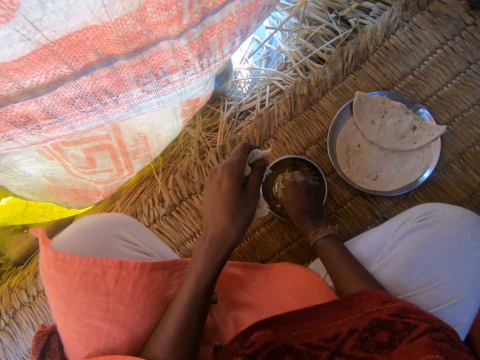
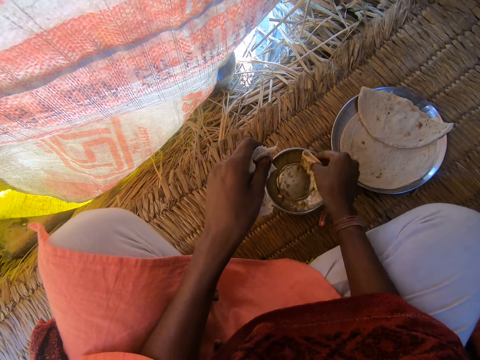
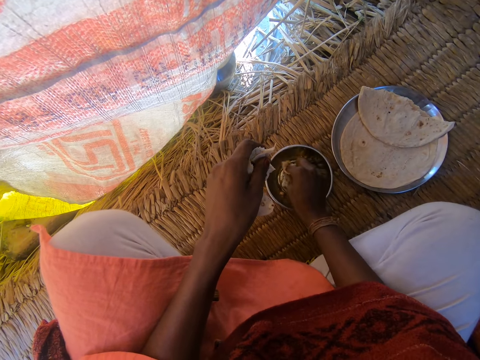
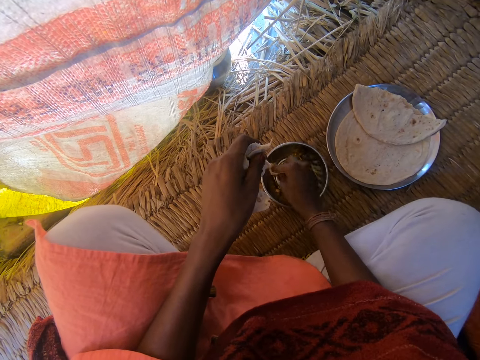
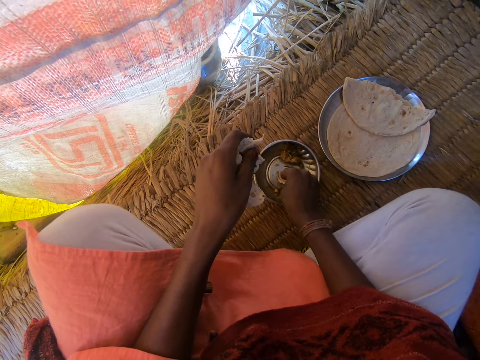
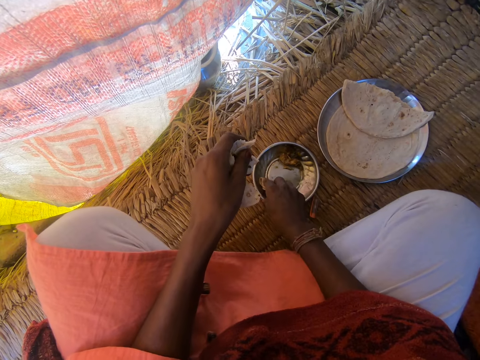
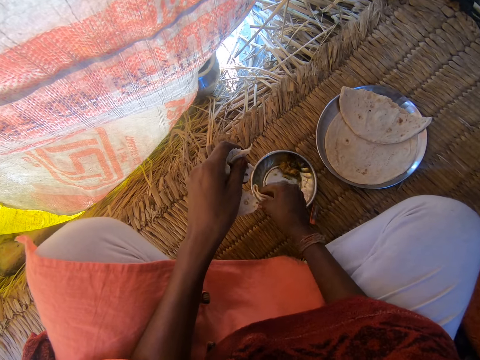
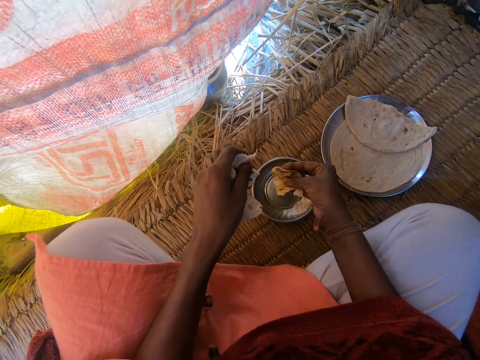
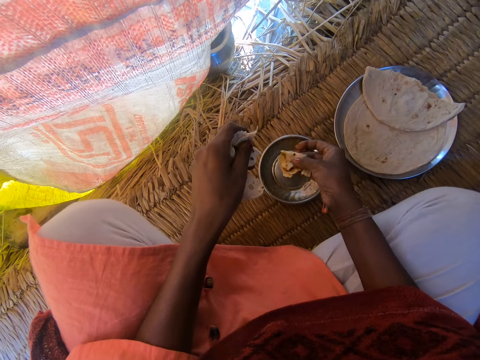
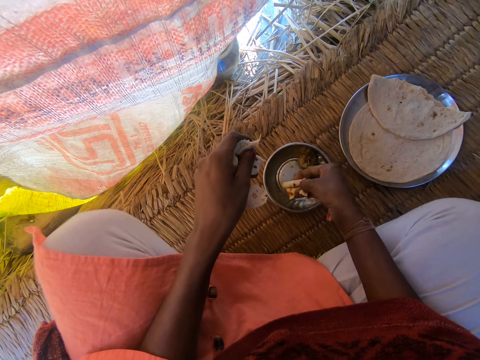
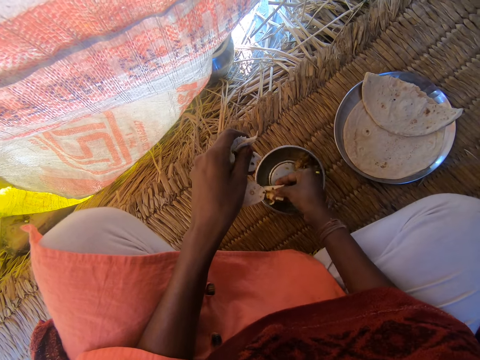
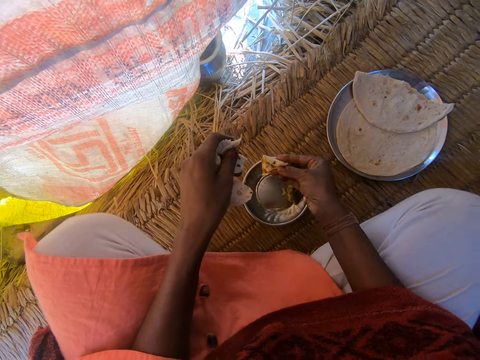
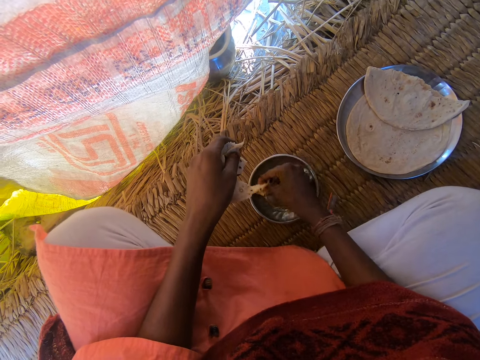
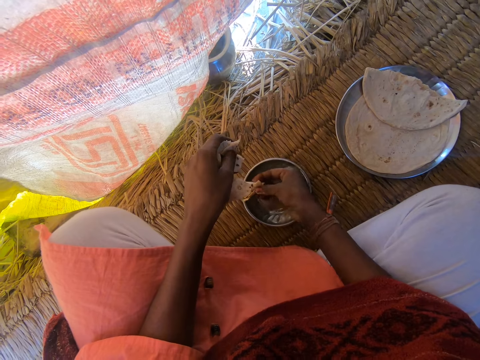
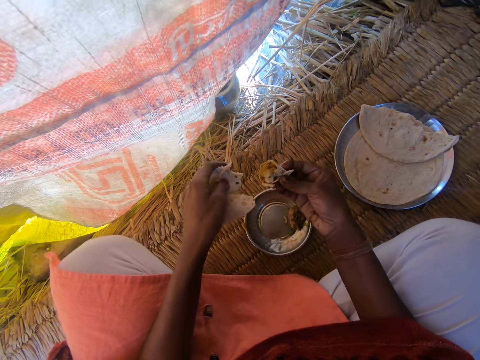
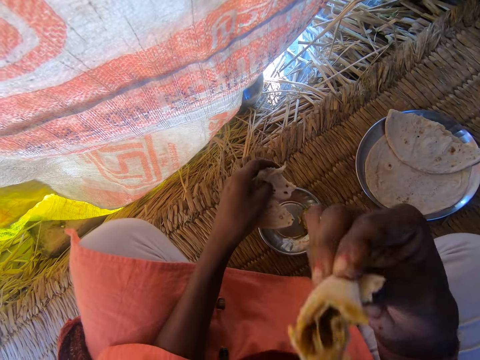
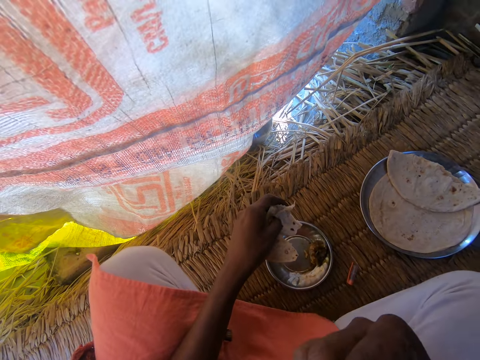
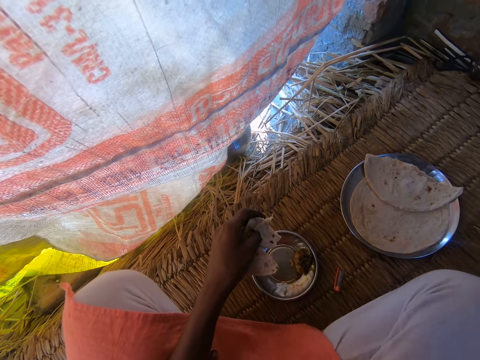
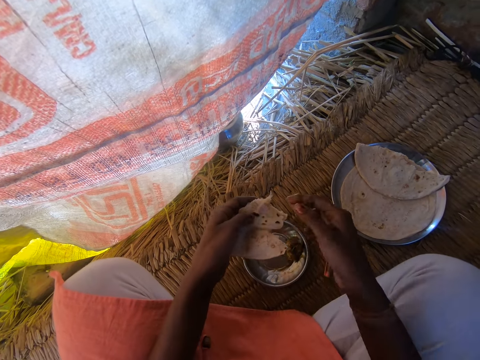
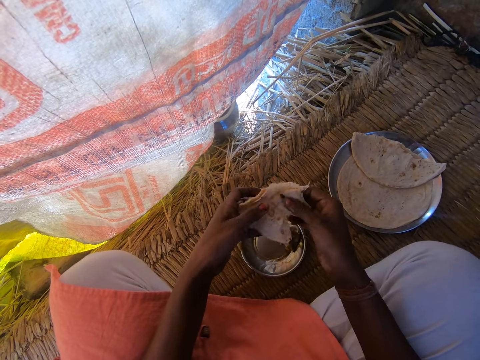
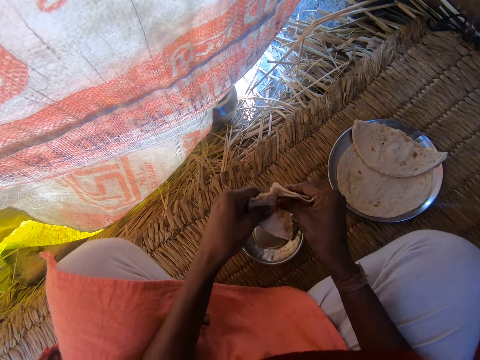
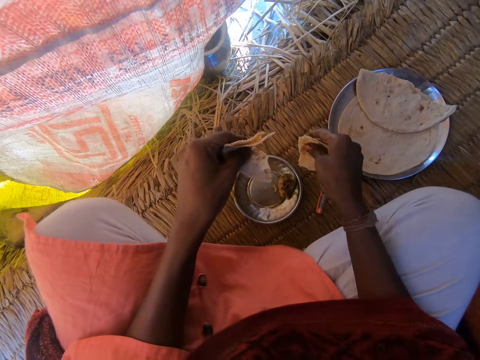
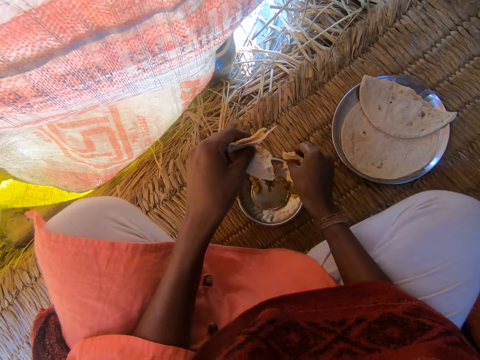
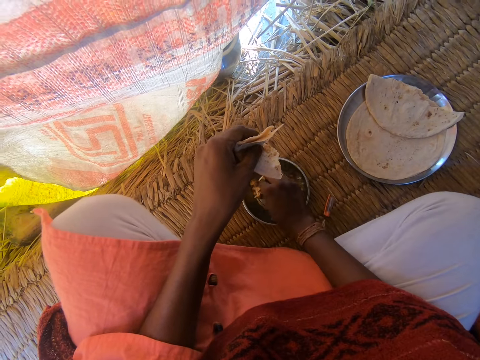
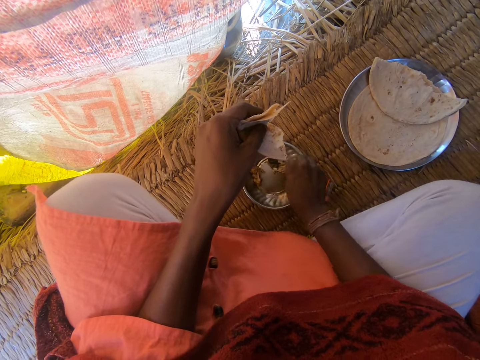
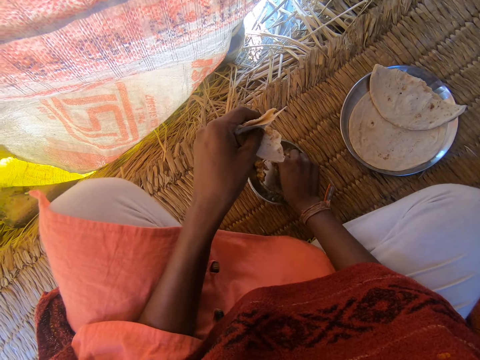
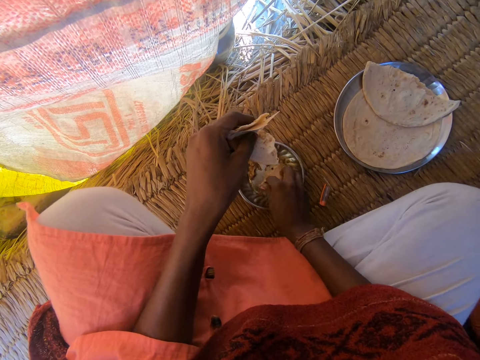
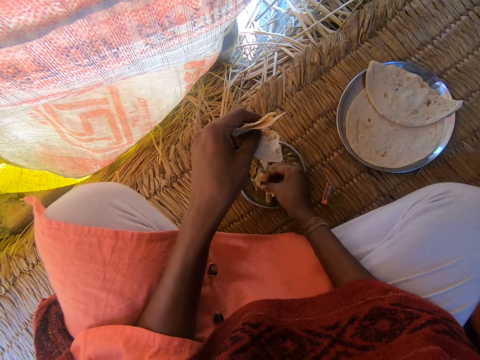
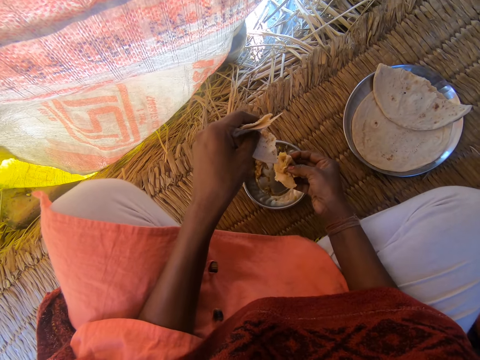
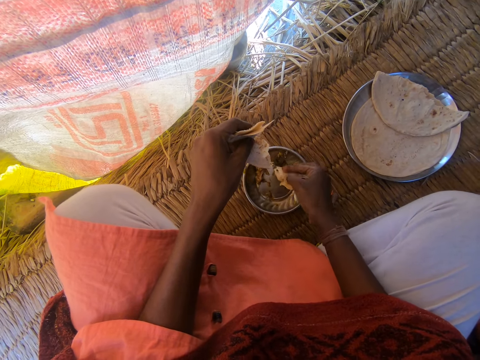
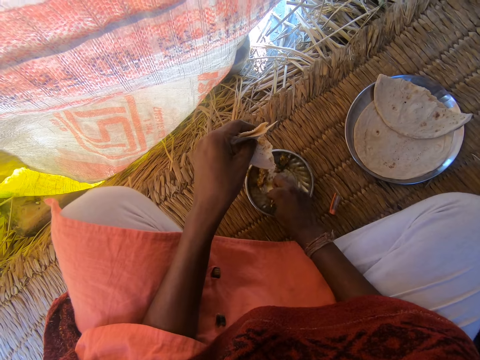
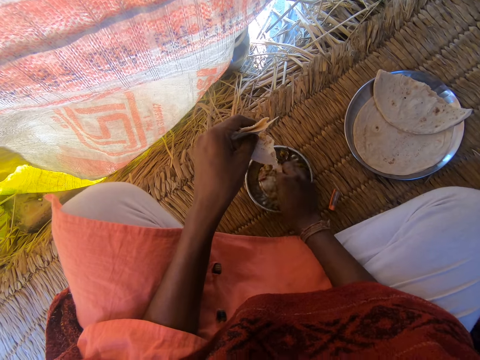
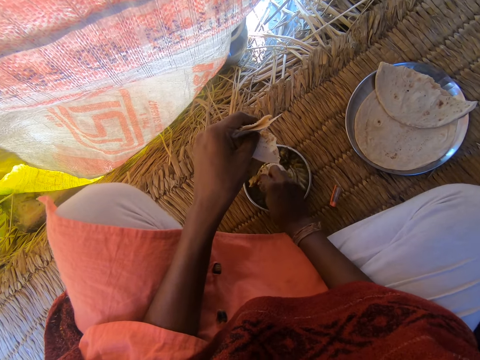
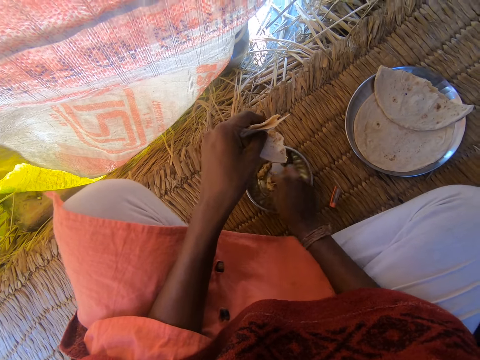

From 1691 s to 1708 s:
The camera wearer takes some sauce from the plate with the chapati in her right hand. She raises her right hand to her mouth. She lowers her right hand. She cuts another piece of chapati with her right hand. She takes some sauce from the plate with the chapati in her right hand.

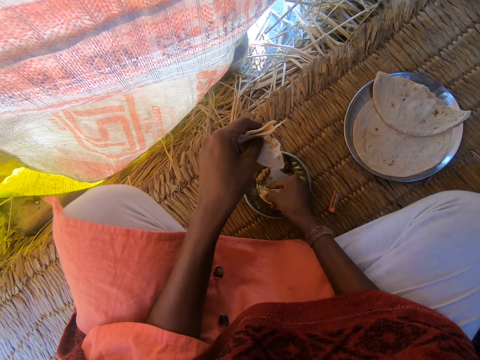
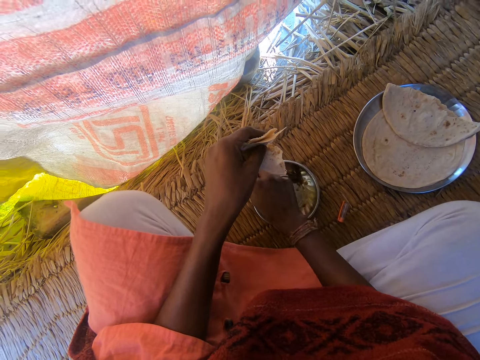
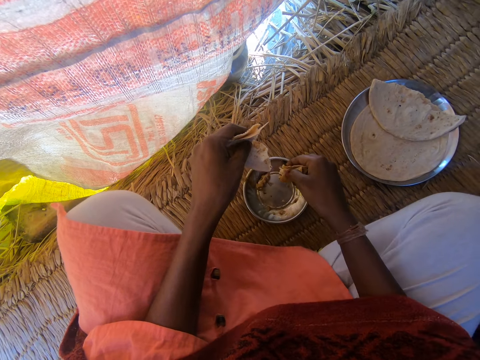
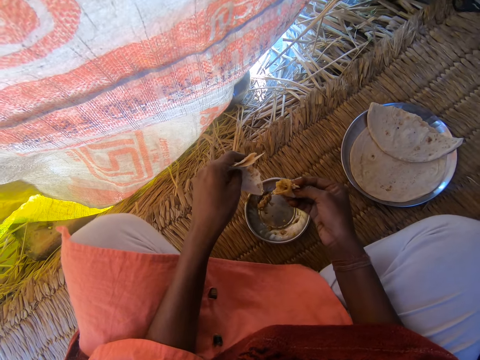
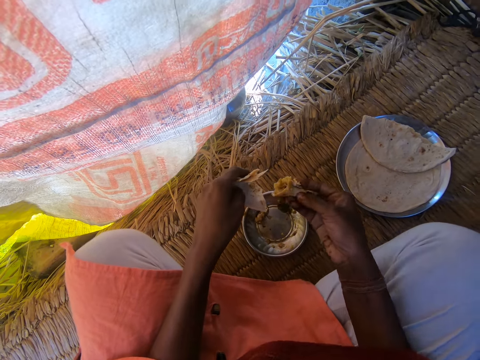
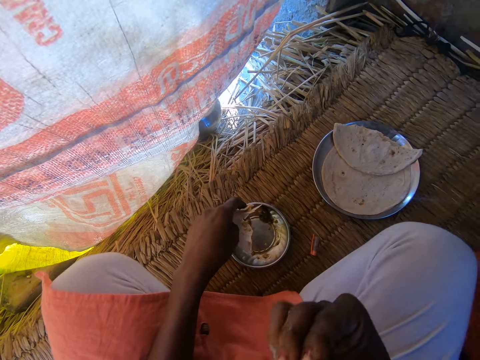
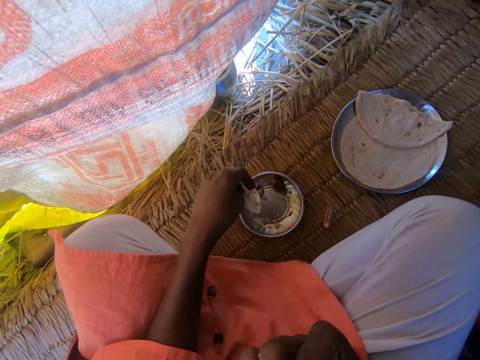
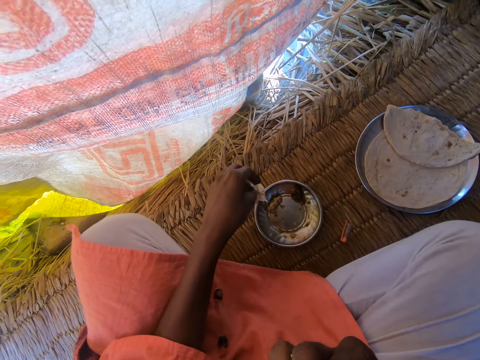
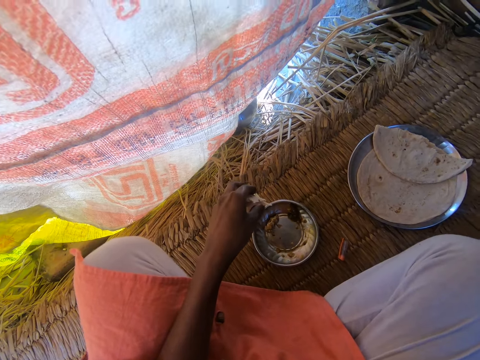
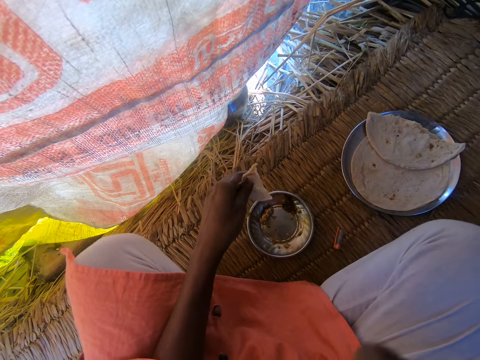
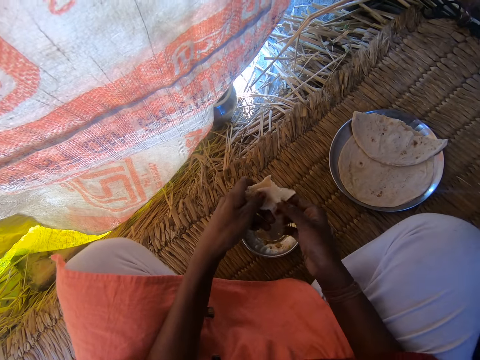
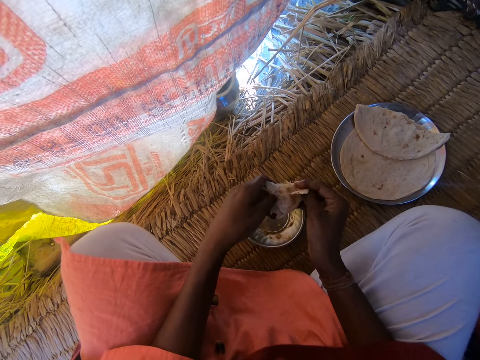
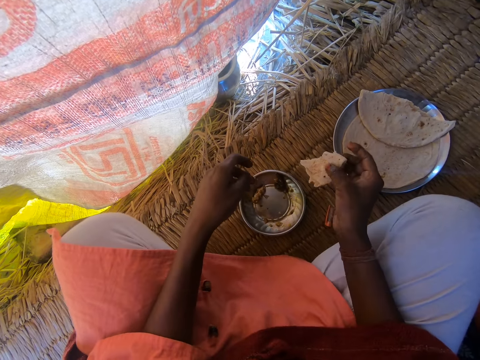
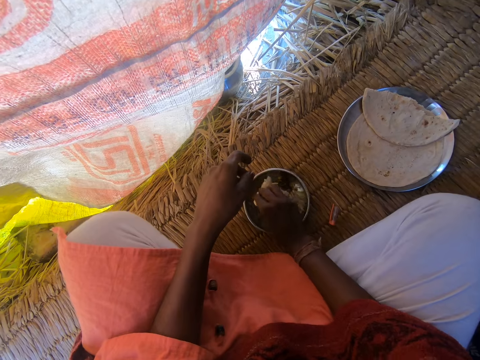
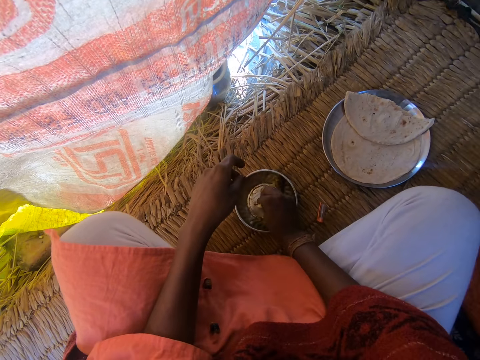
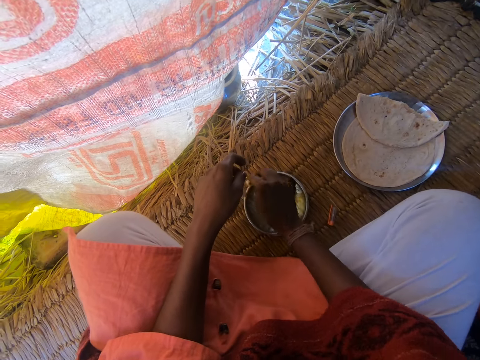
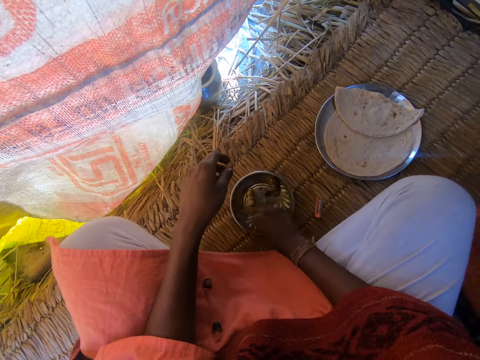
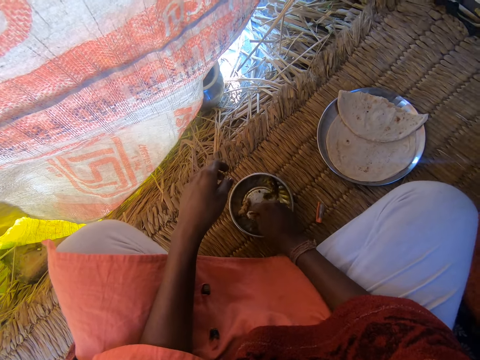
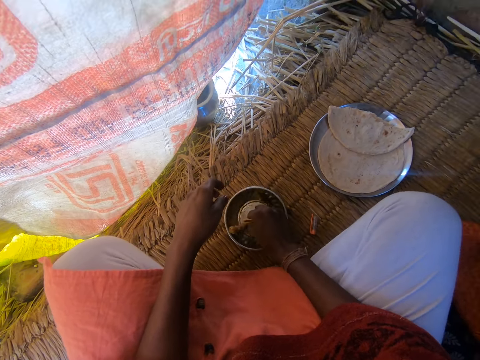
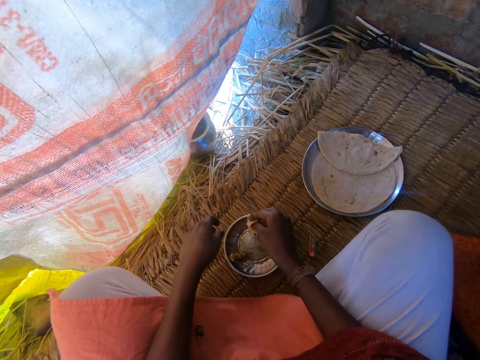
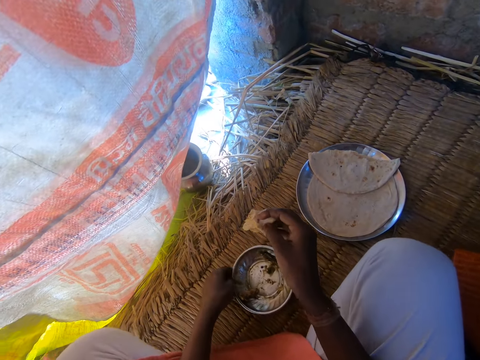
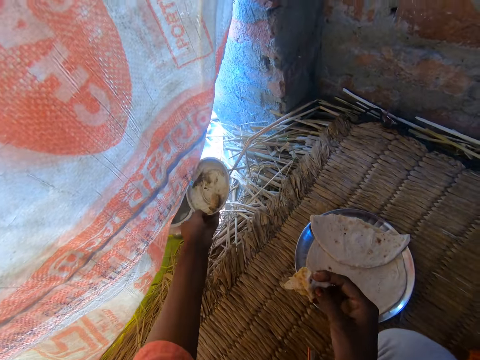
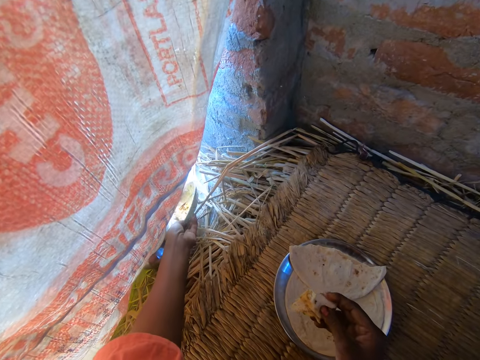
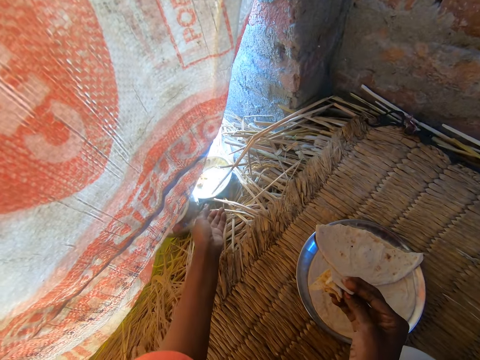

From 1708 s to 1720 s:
The camera wearer raises her right hand to her mouth. She lowers her right hand. She transfers the piece of chapati in her left hand to her right hand. She takes some sauce from the plate with the chapati in her right hand. She picks up the plate of sauce with her left hand. She drops the plate of sauce on the ground close to the bowl of water.
